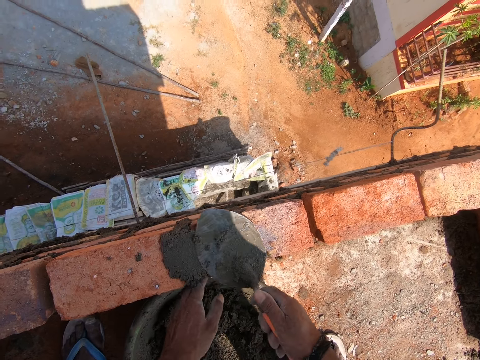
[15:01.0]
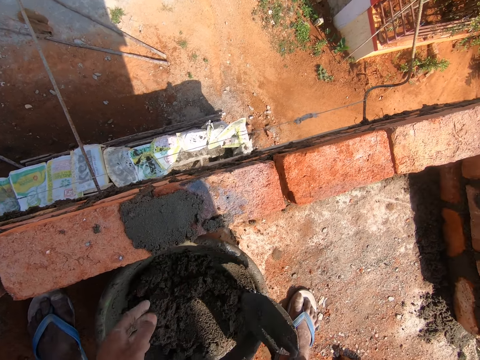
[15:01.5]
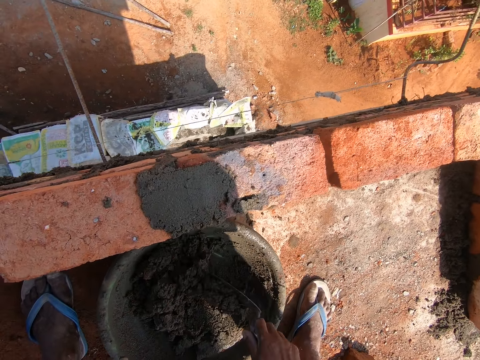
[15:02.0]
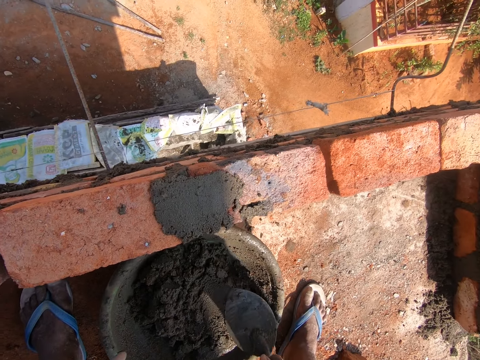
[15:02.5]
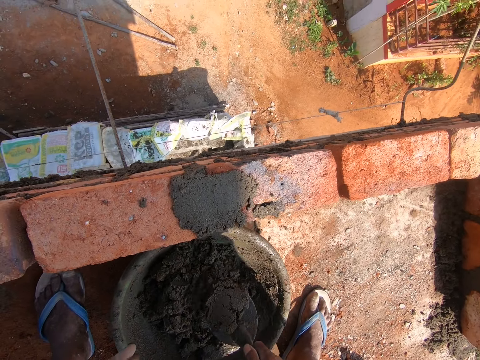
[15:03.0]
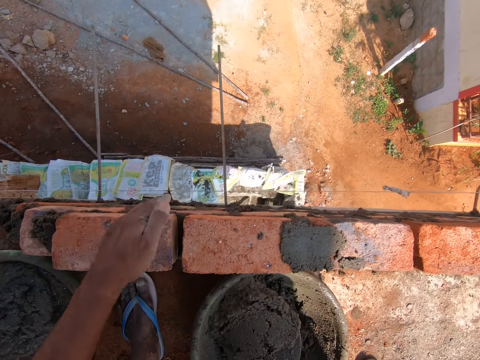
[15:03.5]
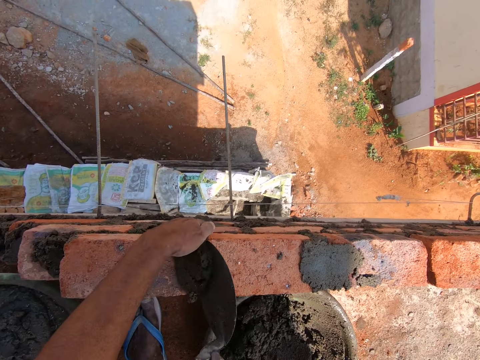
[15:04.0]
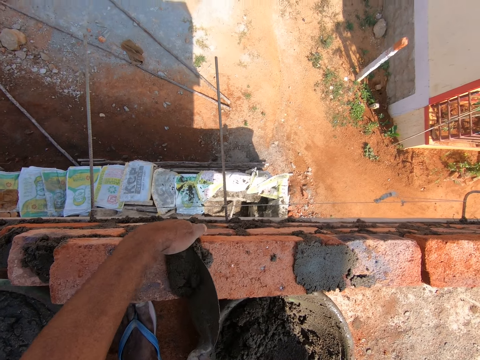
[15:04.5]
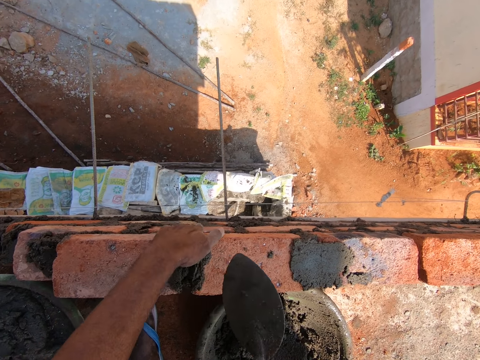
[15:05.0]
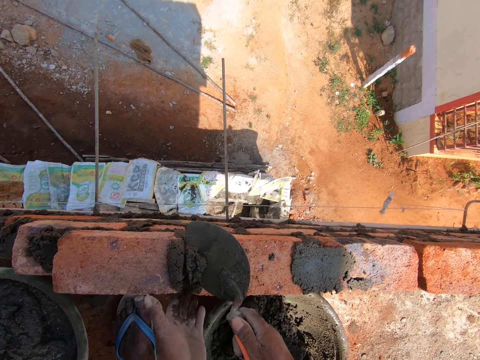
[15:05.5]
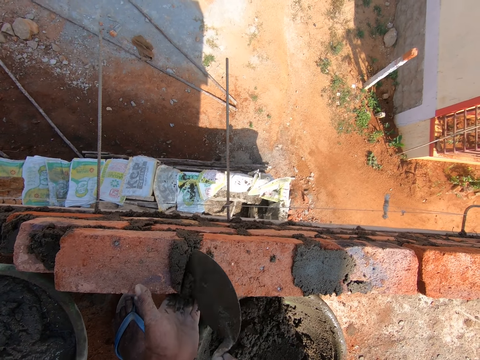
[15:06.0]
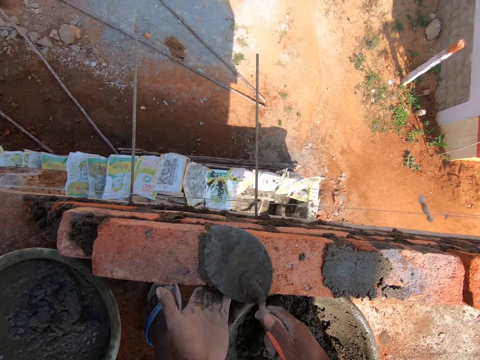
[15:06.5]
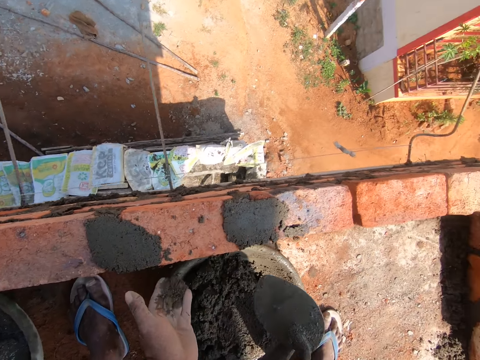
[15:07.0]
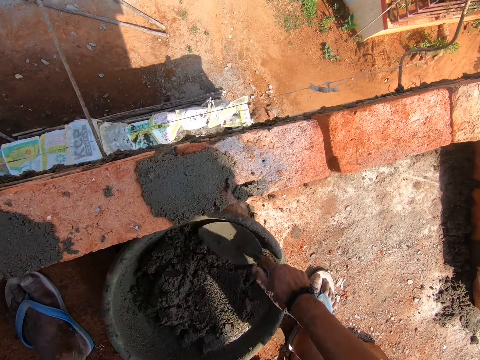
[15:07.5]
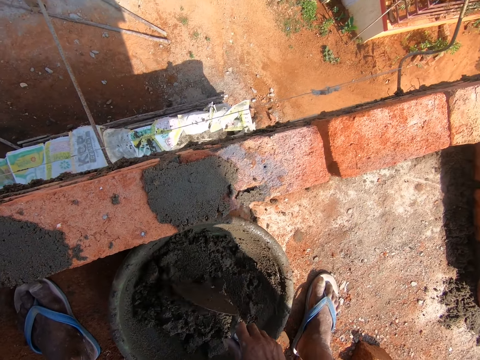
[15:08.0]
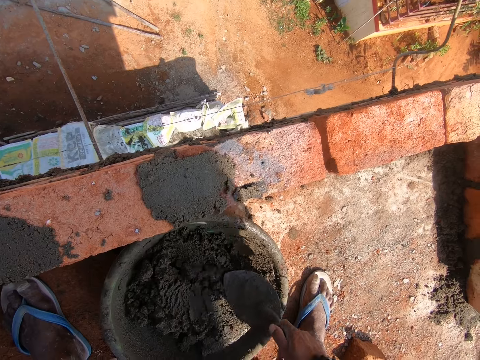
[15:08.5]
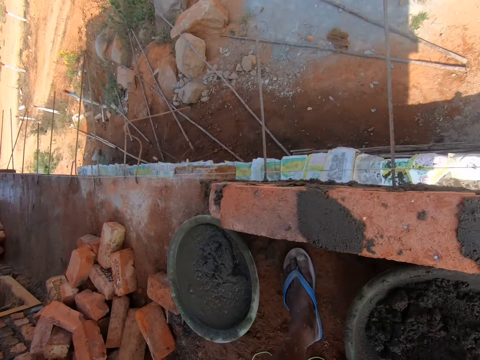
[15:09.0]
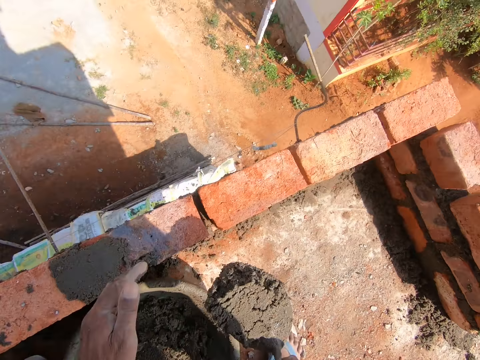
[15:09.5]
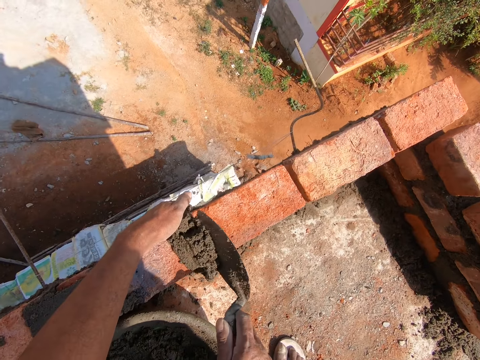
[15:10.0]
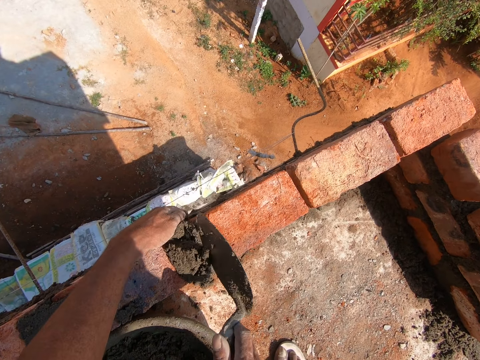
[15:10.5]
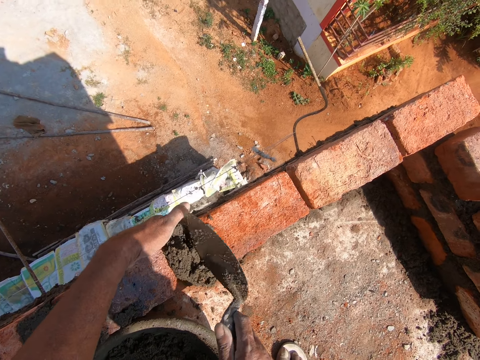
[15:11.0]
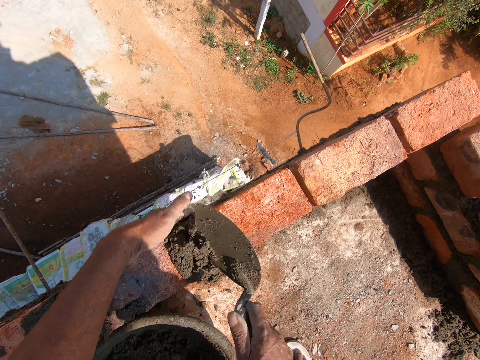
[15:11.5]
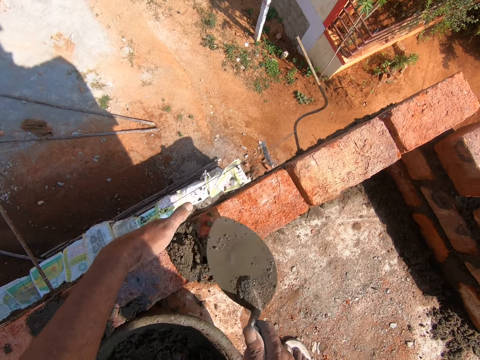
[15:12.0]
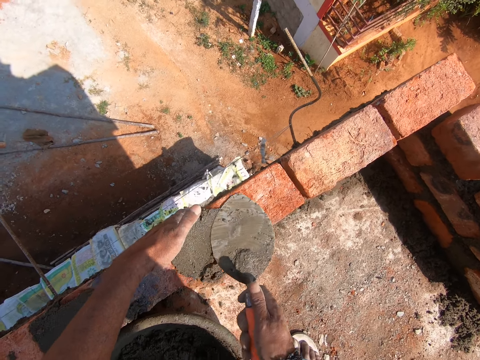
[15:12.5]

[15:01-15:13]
The camera wearer spreads the mortar on the bricks. They pick the mortar with the trowel, put the mortar in between the bricks and spread the mortar on the bricks. They pick the mortar with the trowel, put the mortar in between the bricks and spread the mortar on the bricks.

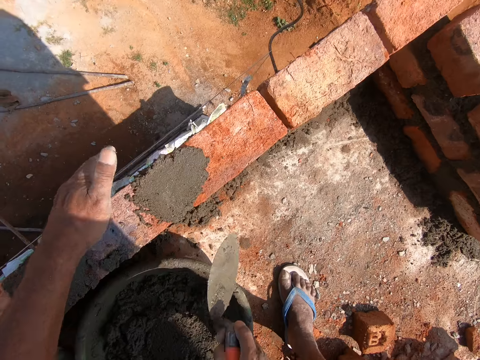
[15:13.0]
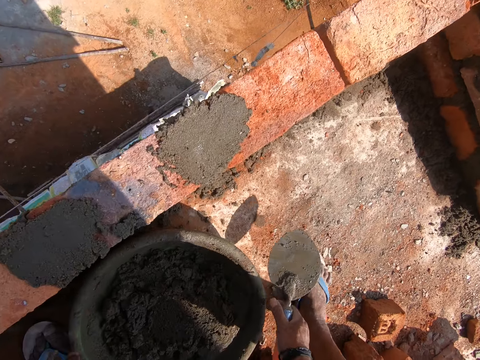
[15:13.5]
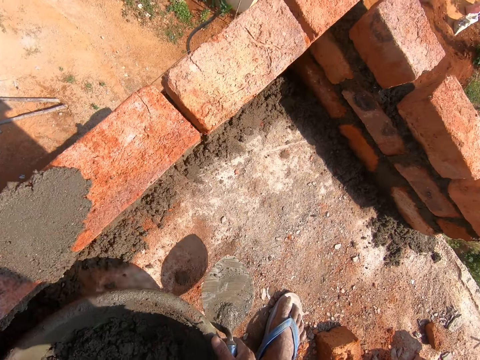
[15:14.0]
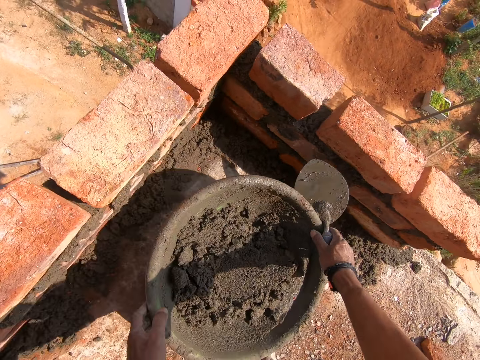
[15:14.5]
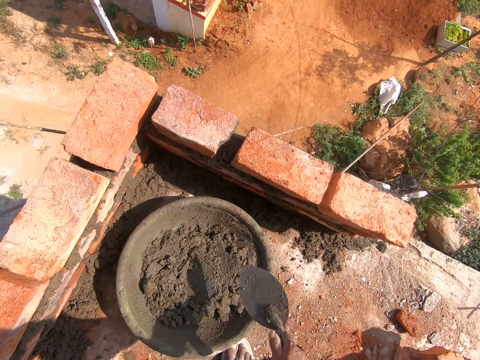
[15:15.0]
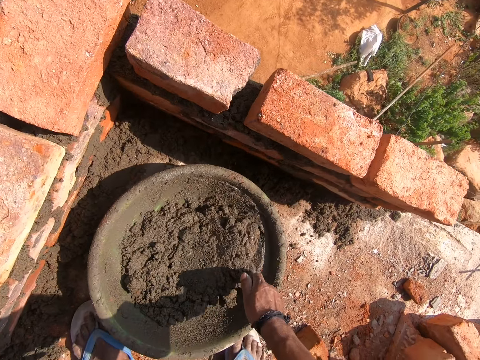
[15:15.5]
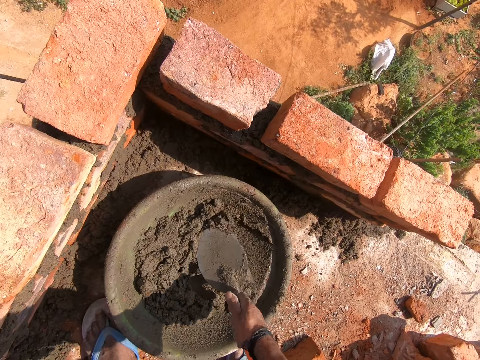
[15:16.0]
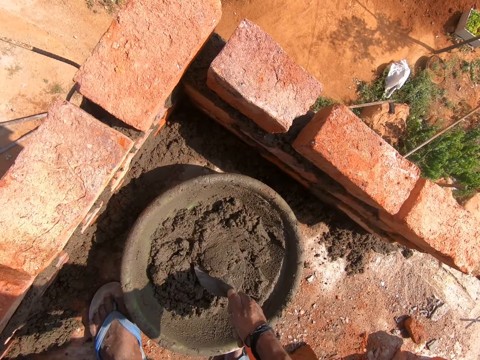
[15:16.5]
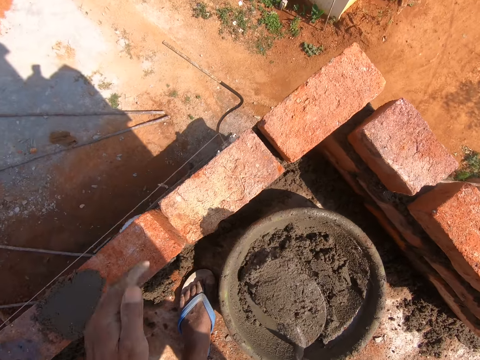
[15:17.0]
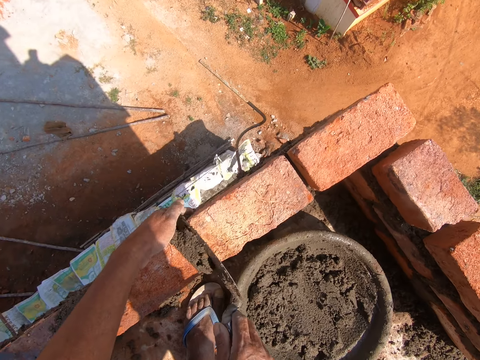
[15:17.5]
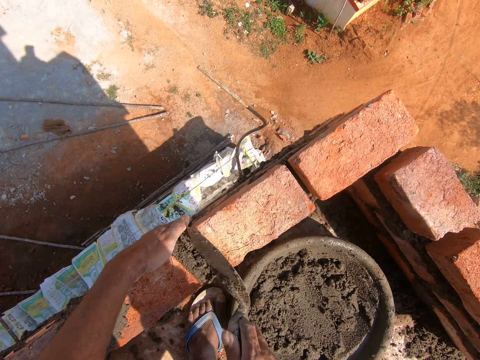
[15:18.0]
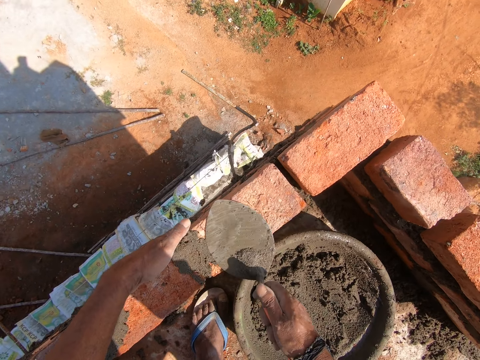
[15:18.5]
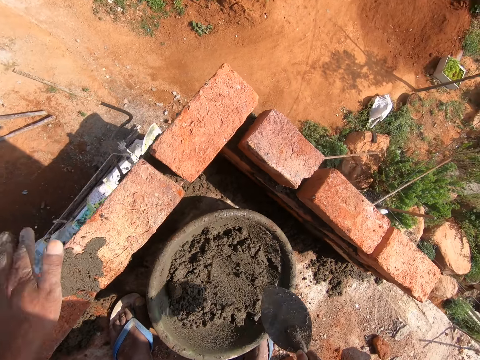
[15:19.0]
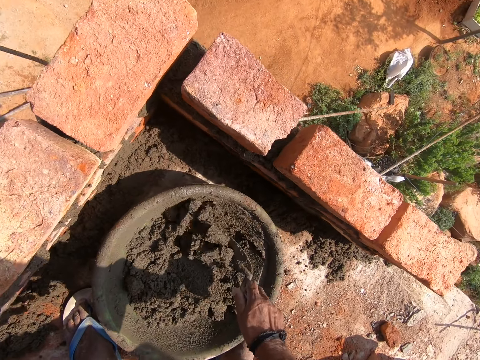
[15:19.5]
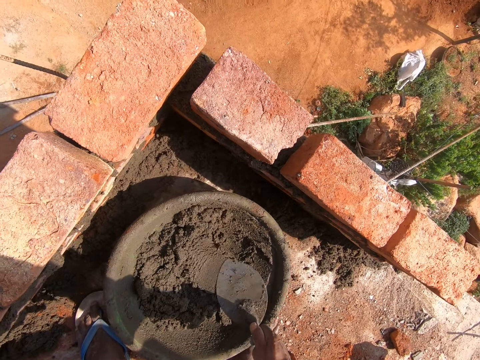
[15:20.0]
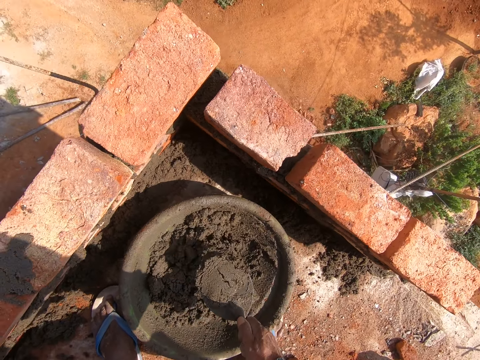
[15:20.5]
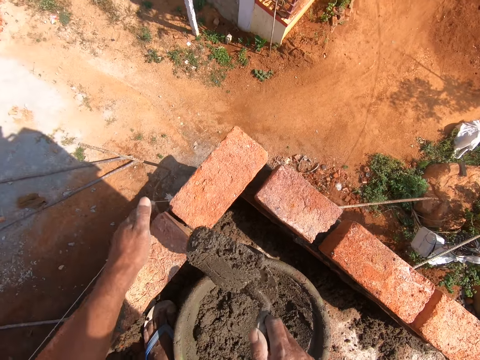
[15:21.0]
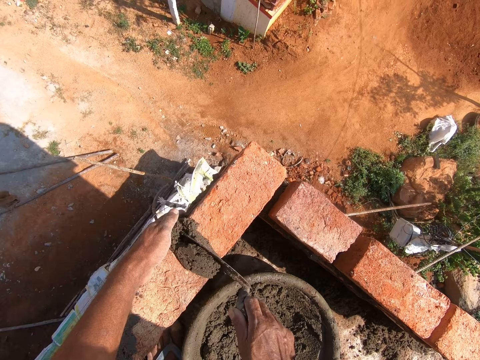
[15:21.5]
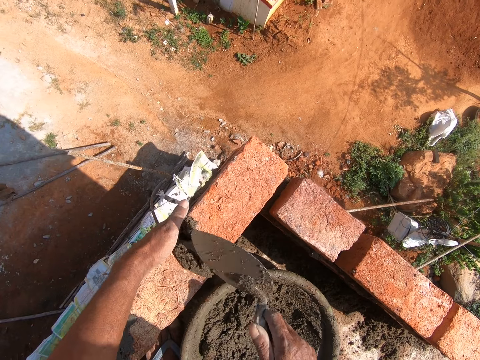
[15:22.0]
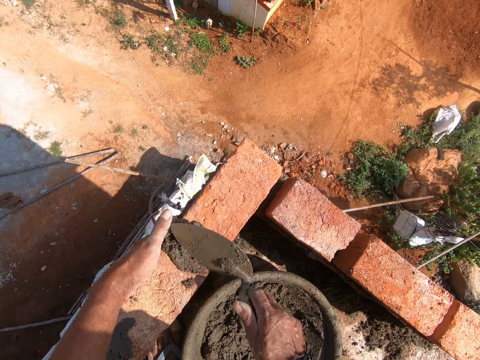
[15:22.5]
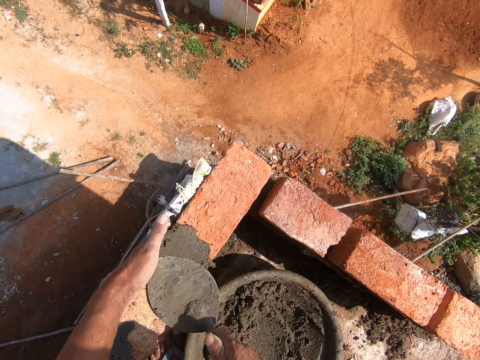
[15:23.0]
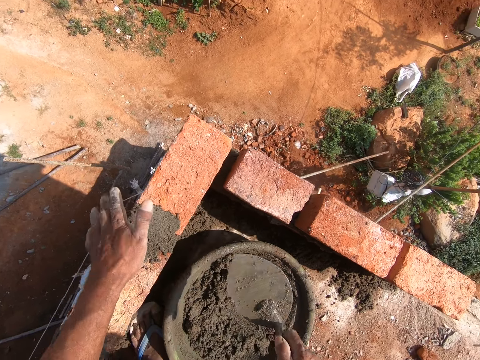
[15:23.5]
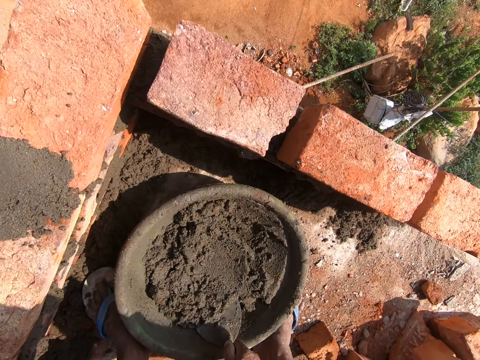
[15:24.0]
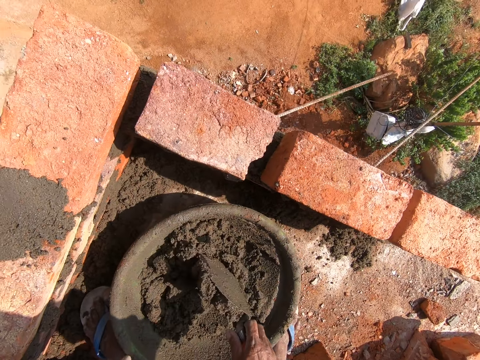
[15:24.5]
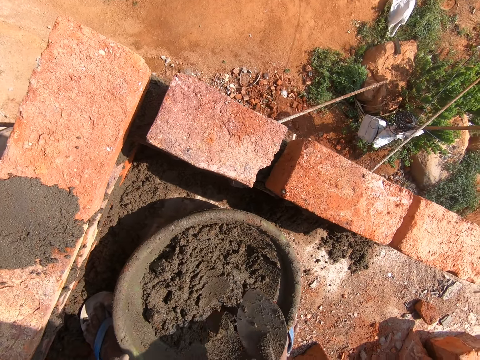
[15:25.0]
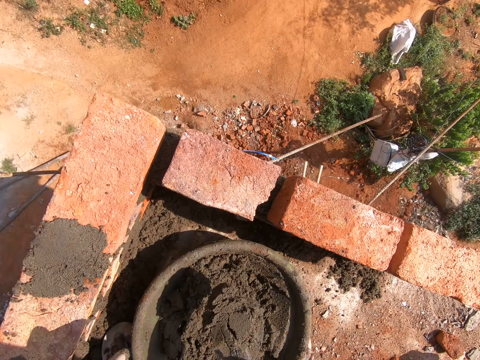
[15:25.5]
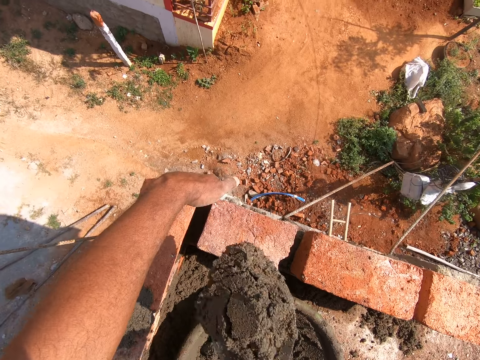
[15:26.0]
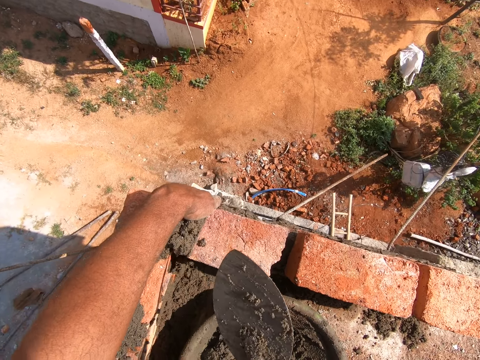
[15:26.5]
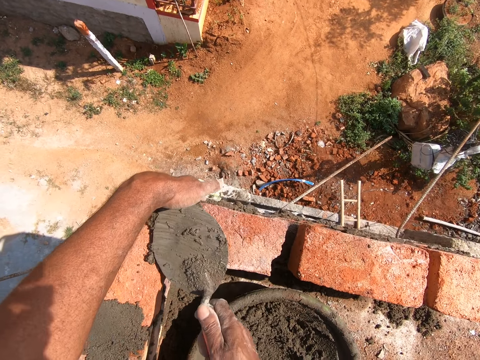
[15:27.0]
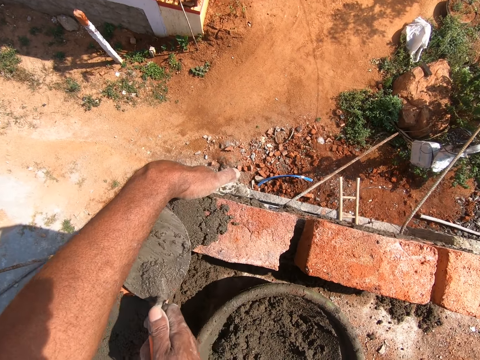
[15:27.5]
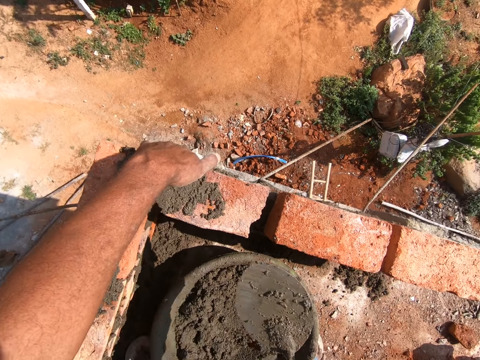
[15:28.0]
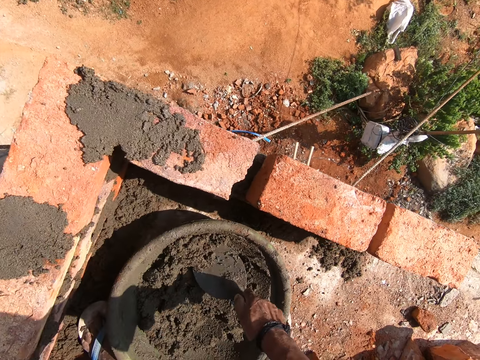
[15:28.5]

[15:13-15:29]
The camera wearer carries the tasla. They put the iron tasla on the ground. They mix the mortar with the trowel, pick the mortar with the trowel and put the mortar in between the bricks. They mix the mortar with the trowel, pick the mortar with the trowel, put the mortar in between the bricks and spread the mortar on the bricks. They mix the mortar with the trowel, pick the mortar with the trowel, put the mortar in between the bricks and spread the mortar on the bricks.
